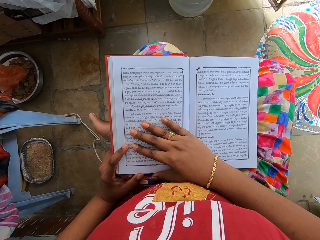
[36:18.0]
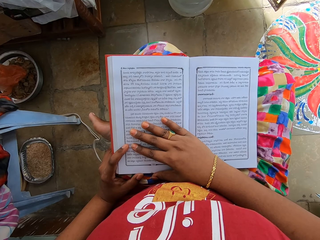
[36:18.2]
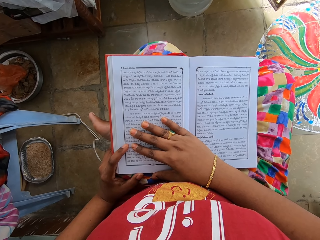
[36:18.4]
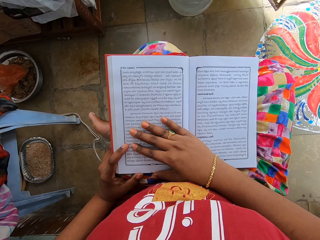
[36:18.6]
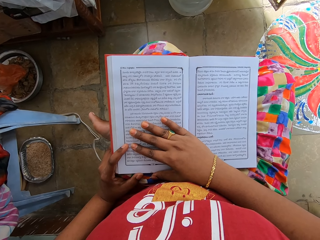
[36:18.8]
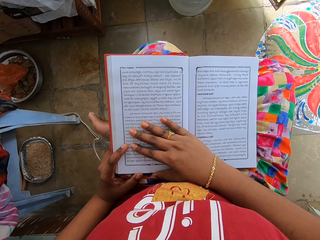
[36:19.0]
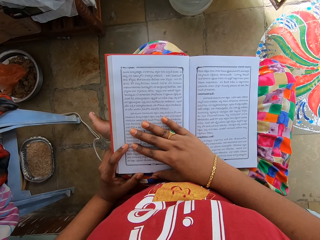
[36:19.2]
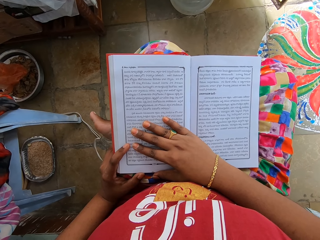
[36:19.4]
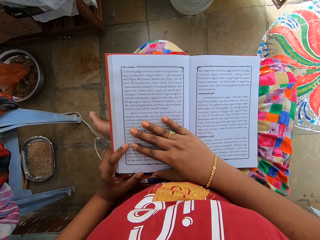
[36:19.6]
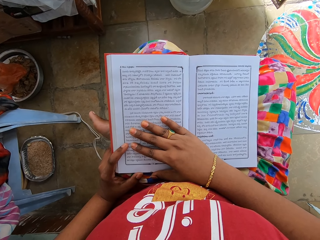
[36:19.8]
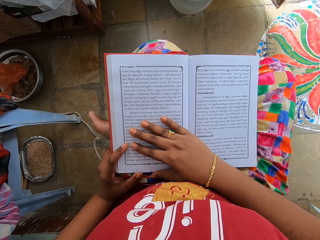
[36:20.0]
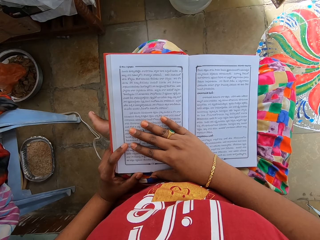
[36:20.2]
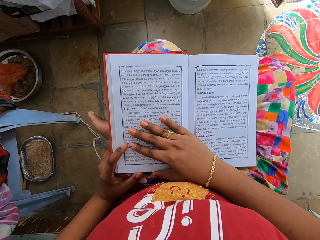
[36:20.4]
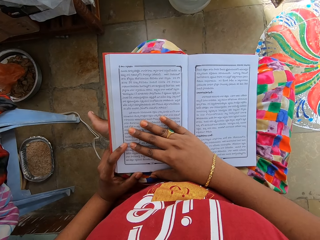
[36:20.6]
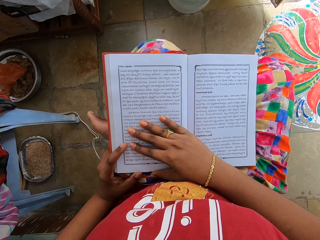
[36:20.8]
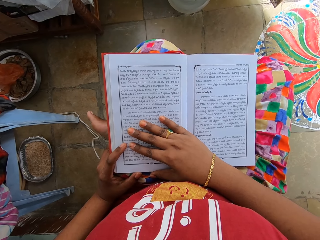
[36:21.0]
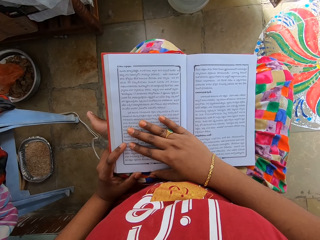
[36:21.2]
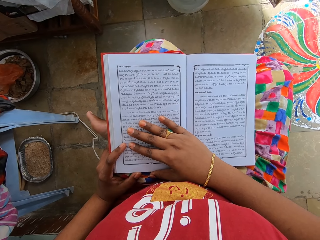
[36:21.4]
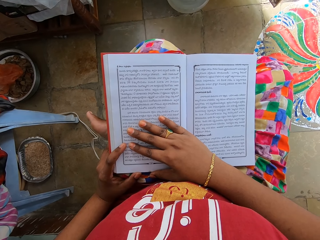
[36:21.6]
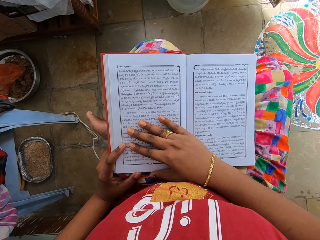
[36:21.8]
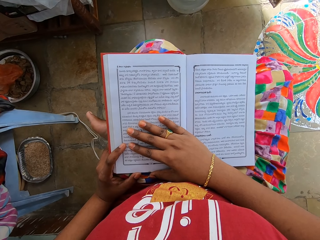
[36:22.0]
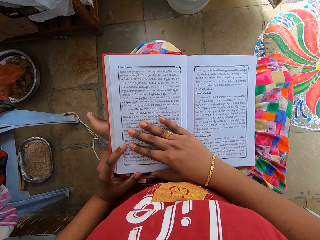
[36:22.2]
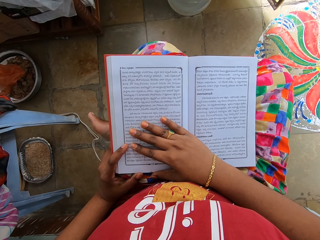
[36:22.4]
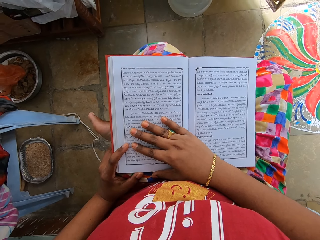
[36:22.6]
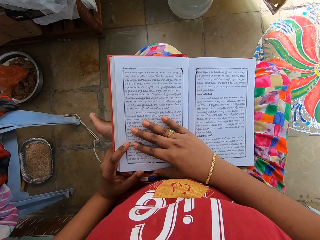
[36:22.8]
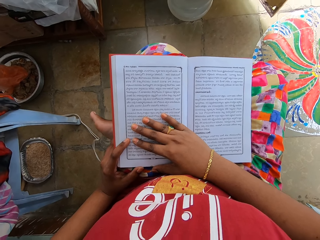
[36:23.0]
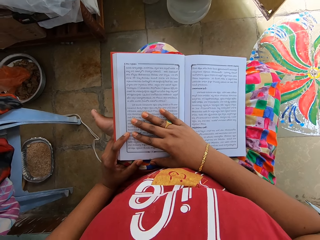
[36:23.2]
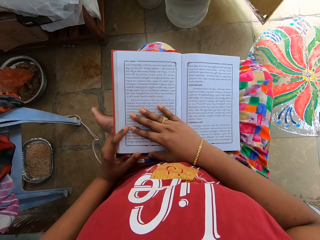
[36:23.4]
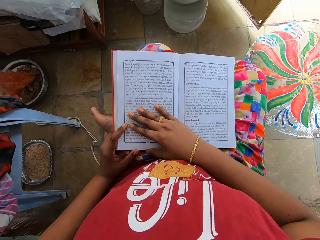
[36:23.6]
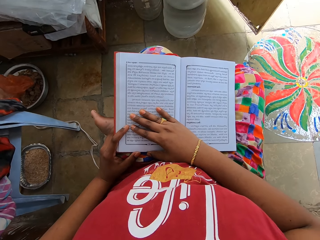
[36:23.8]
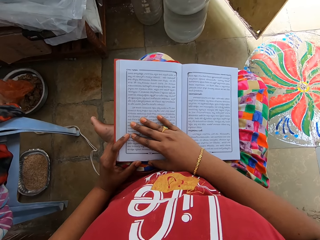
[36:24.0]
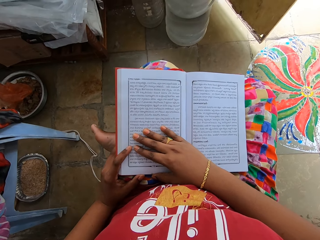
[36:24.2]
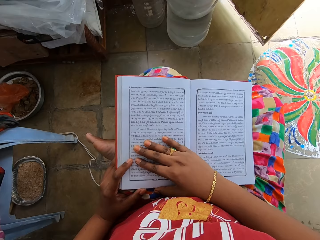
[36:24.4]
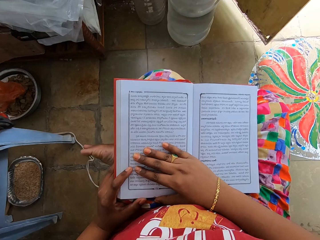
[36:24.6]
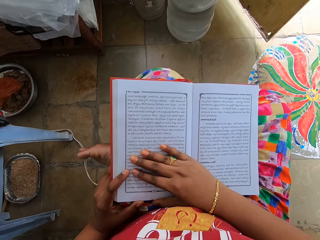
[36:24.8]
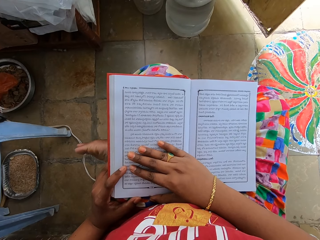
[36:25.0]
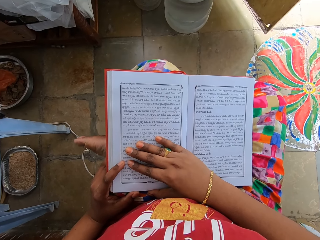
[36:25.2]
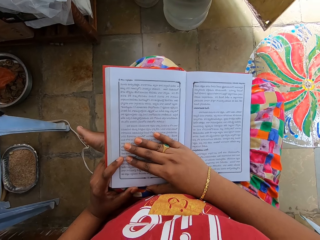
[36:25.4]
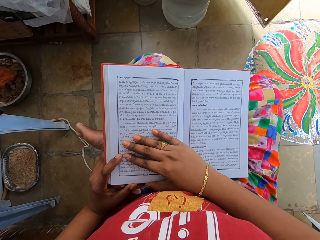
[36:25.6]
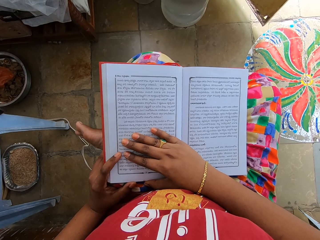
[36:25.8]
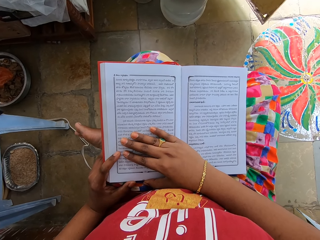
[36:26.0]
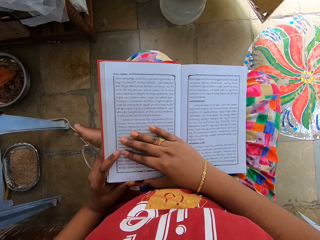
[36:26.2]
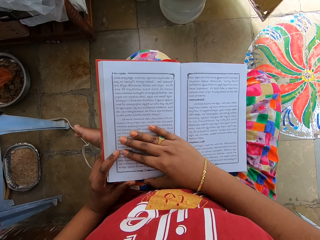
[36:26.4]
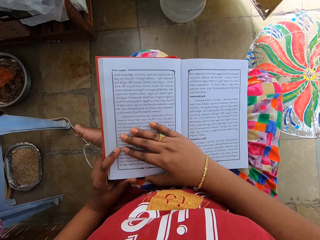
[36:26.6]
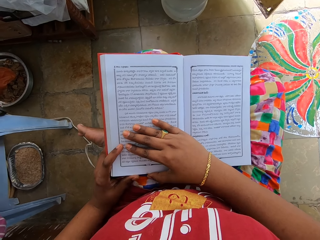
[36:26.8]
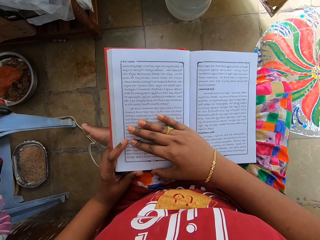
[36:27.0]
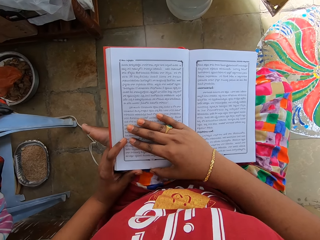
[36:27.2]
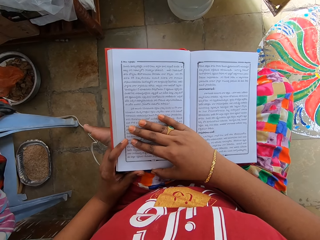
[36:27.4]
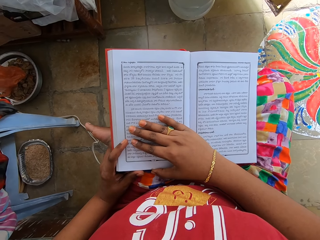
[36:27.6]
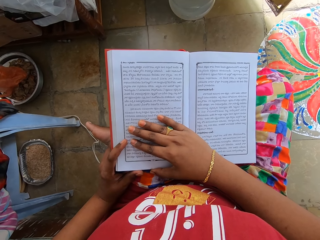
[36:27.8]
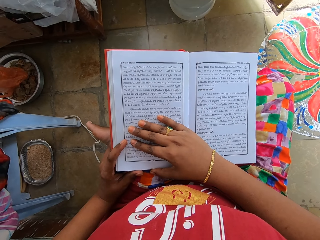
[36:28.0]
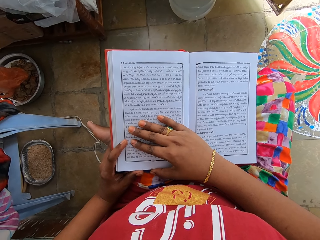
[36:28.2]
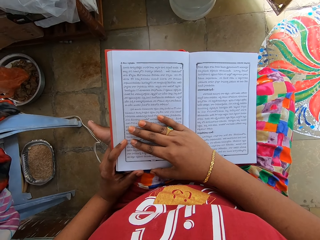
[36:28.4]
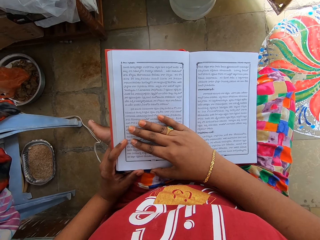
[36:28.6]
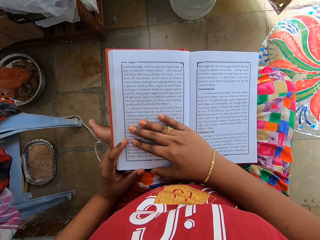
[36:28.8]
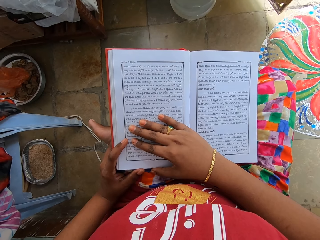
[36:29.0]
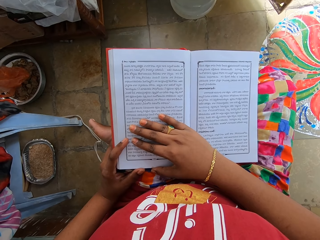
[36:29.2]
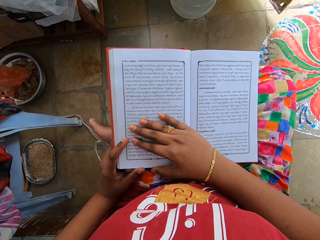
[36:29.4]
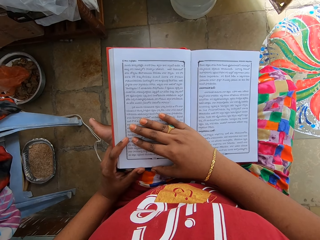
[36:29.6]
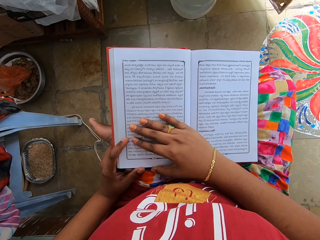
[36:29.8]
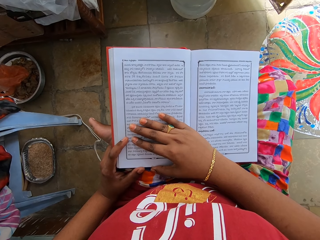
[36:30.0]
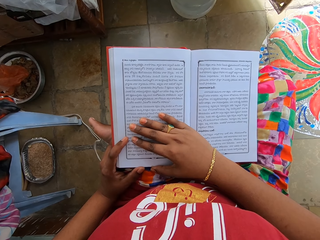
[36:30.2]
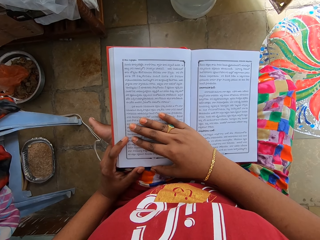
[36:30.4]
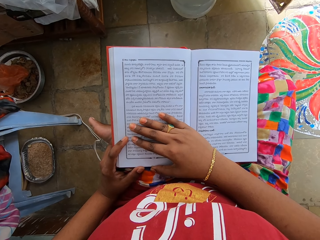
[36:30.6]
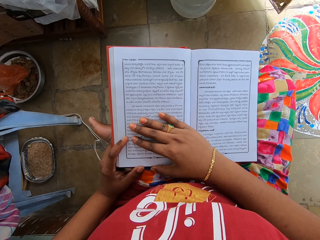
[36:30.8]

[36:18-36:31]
The camera wearer reads a book. They shake the right leg. They read the book. They push the book.

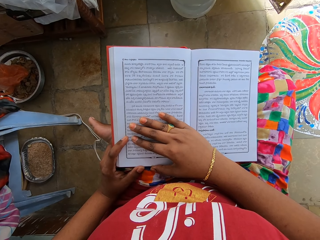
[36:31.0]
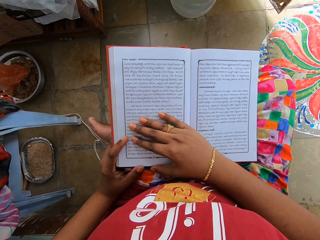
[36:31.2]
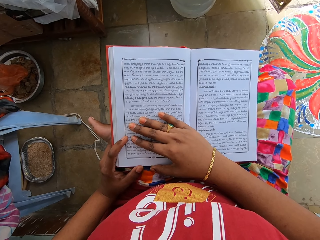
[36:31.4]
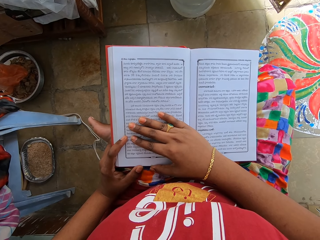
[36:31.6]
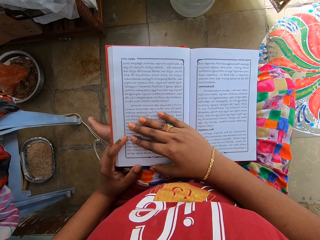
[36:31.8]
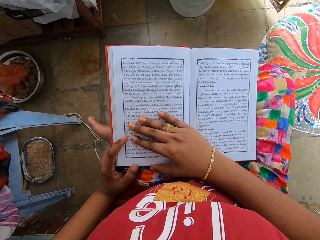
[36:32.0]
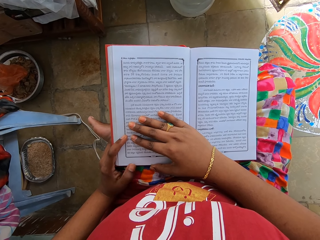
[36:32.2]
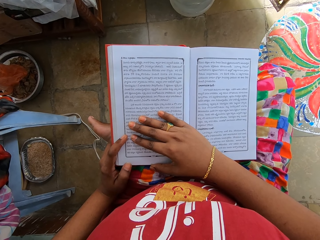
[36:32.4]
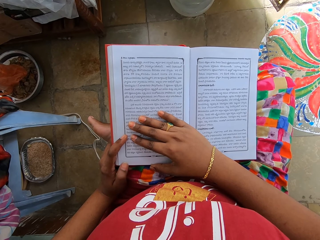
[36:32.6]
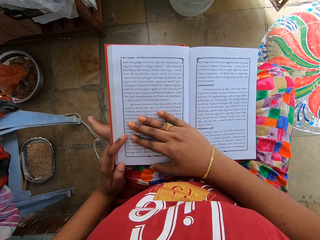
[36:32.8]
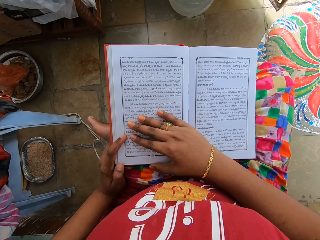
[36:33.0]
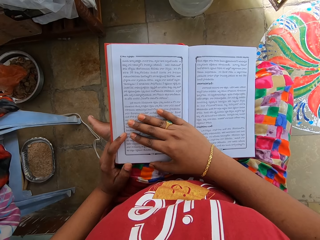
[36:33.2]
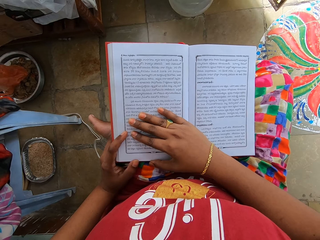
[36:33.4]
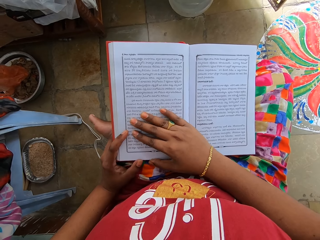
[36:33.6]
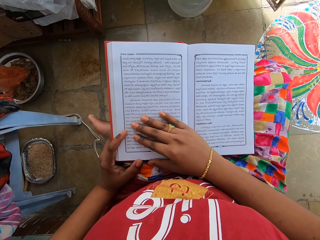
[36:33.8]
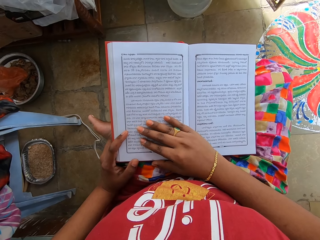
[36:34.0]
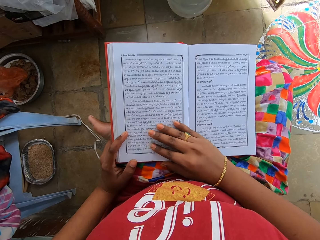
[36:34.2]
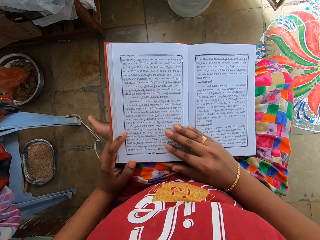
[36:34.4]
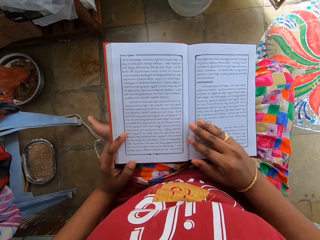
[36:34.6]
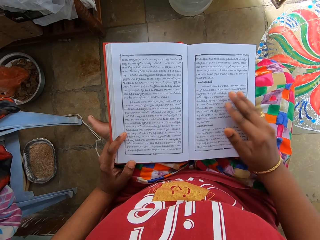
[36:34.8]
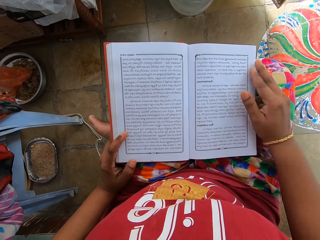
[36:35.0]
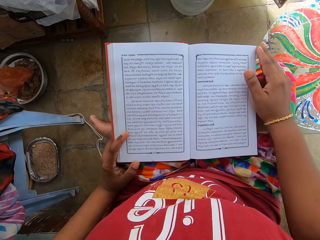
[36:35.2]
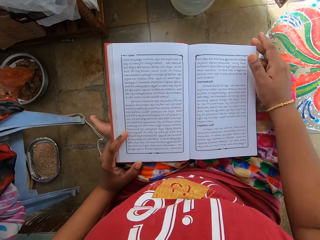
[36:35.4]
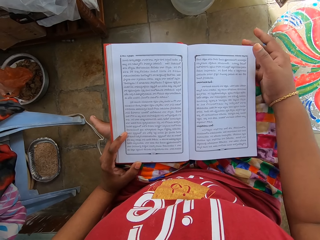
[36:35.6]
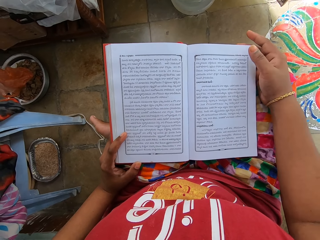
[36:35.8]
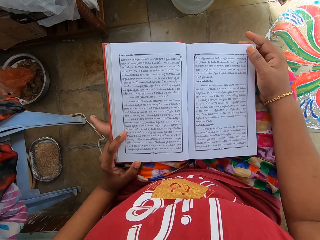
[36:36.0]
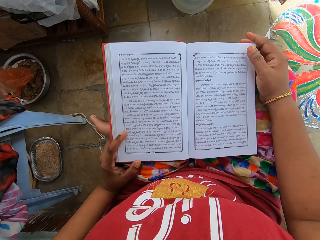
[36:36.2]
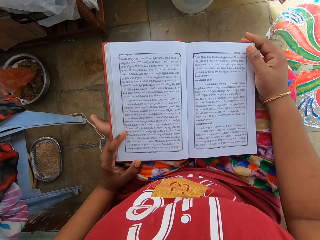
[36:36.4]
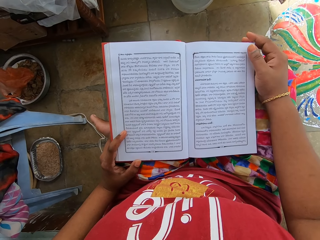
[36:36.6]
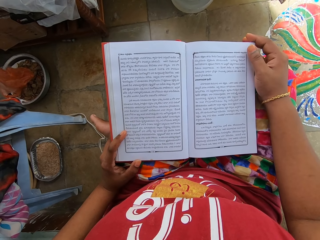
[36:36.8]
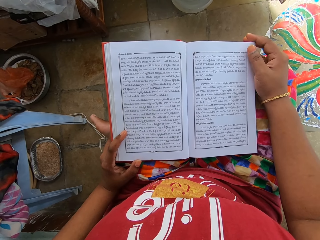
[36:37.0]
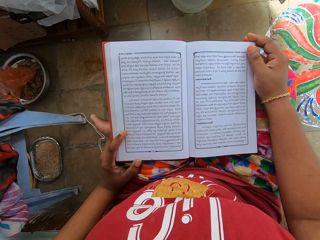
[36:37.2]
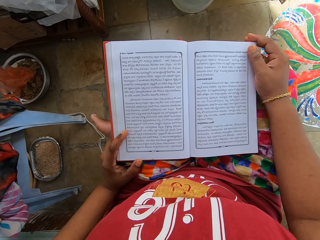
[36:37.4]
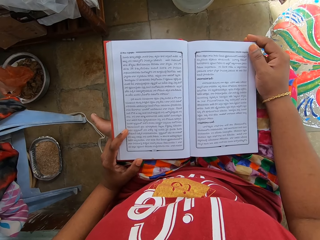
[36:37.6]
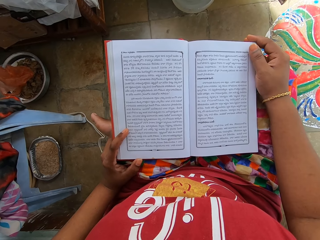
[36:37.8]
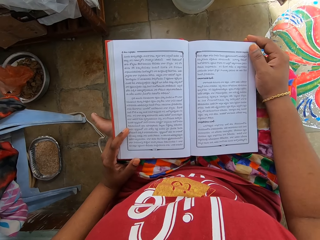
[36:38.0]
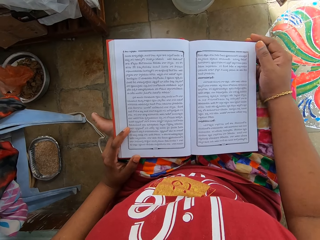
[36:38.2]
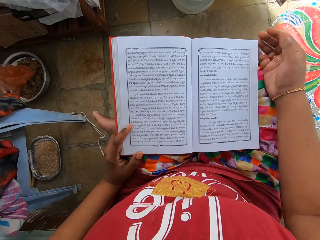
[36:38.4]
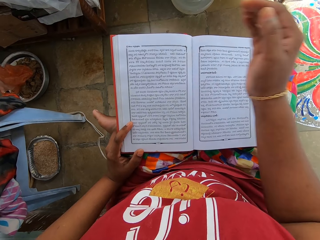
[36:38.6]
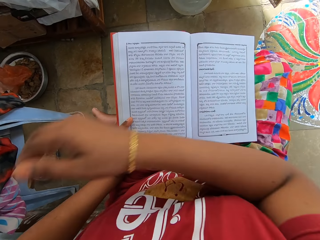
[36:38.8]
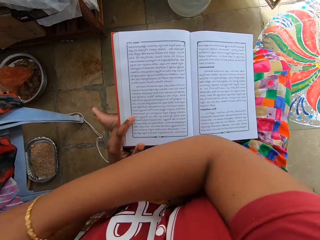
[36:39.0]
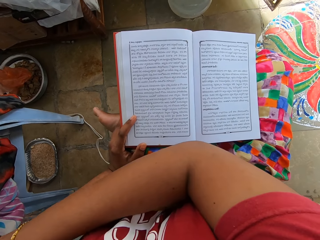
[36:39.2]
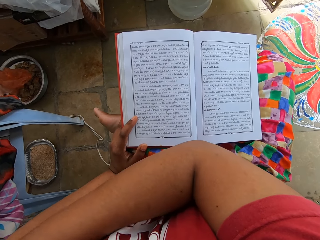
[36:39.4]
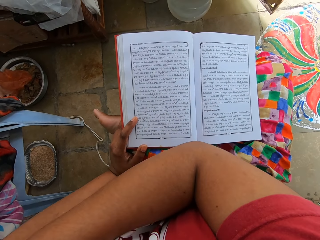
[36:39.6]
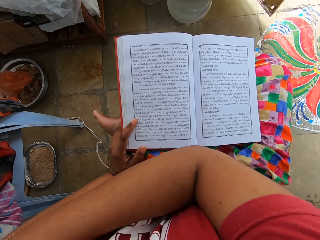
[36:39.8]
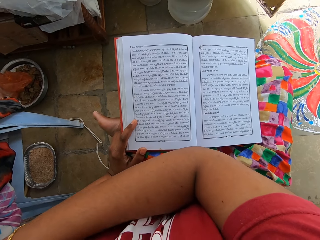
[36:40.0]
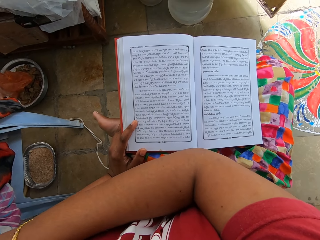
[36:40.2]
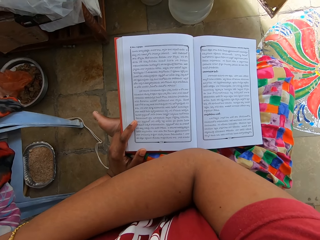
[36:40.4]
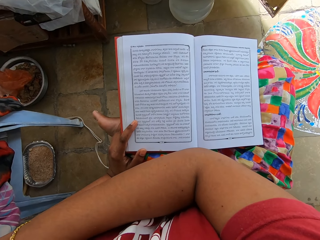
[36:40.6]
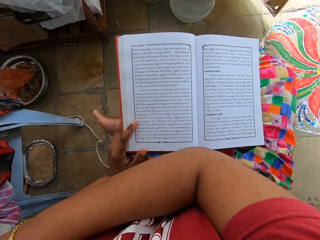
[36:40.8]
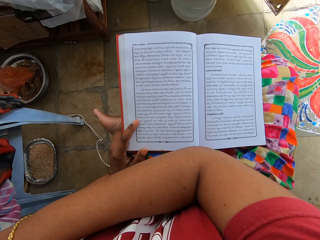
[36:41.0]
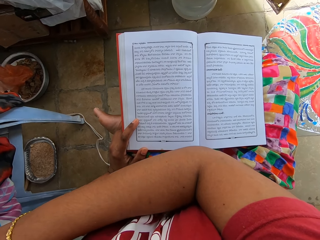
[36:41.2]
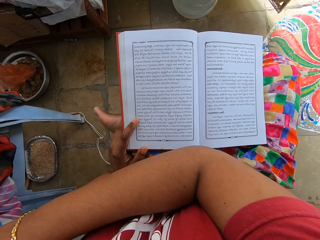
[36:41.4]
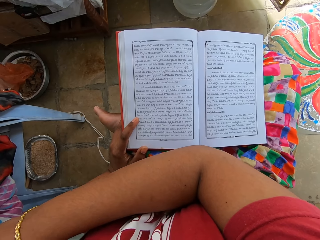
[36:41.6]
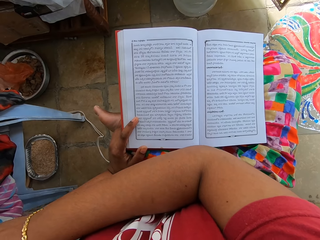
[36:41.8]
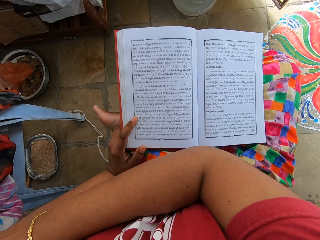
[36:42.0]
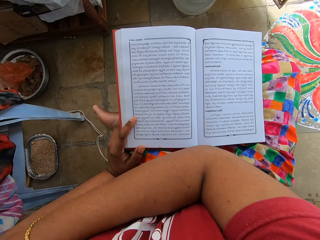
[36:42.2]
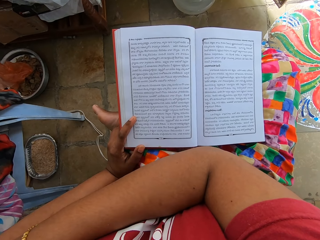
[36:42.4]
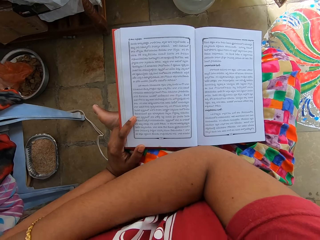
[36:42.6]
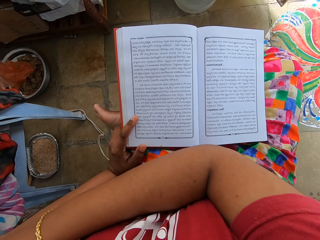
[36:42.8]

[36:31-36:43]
The camera wearer reads a book. They move the right hand. They read the book. They scratch the left hand.
